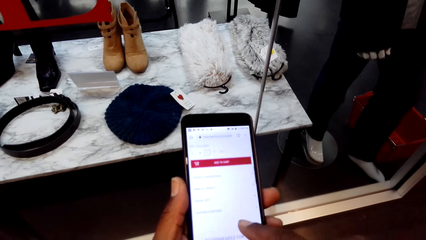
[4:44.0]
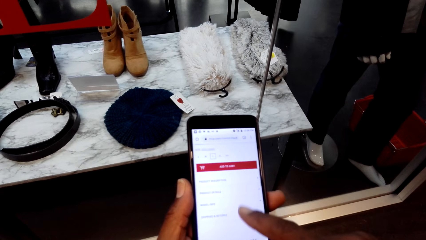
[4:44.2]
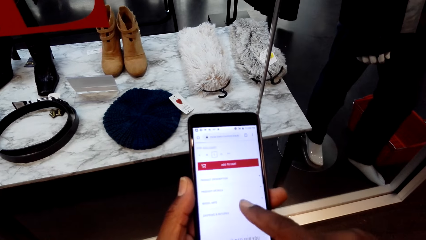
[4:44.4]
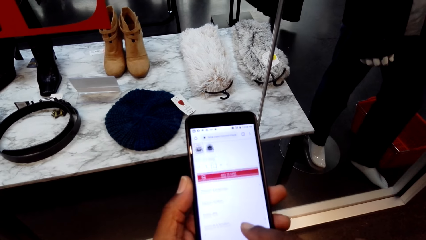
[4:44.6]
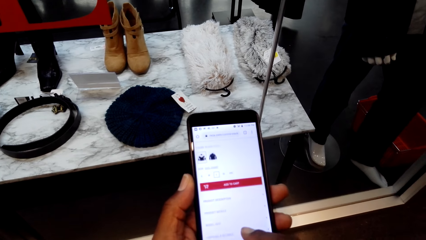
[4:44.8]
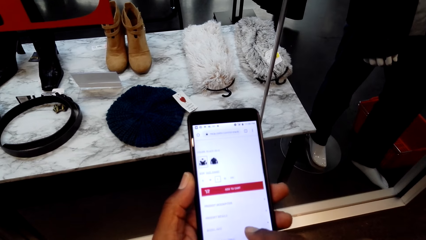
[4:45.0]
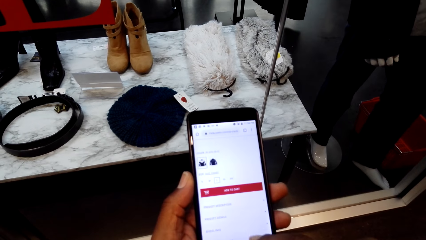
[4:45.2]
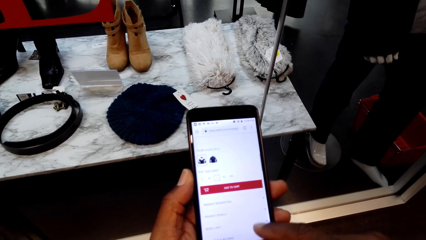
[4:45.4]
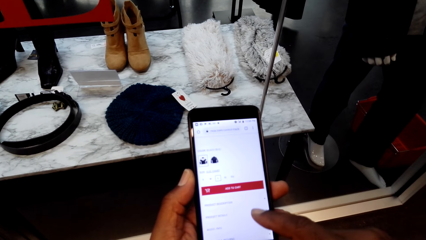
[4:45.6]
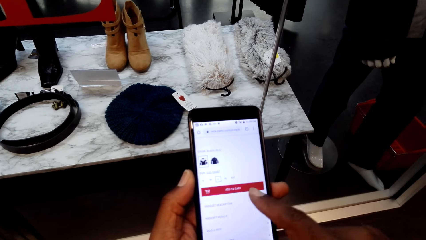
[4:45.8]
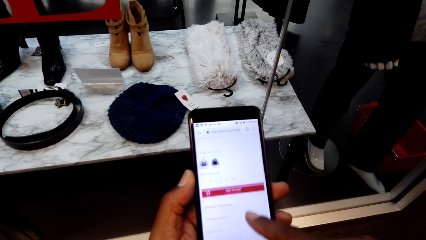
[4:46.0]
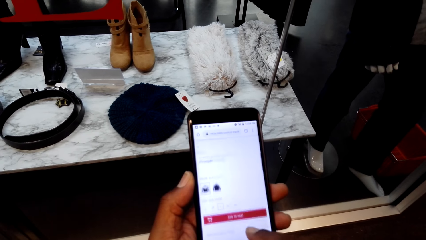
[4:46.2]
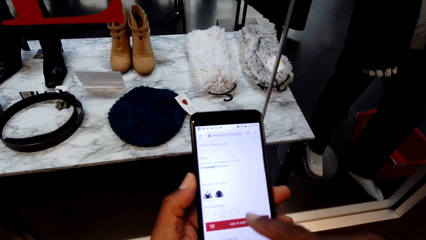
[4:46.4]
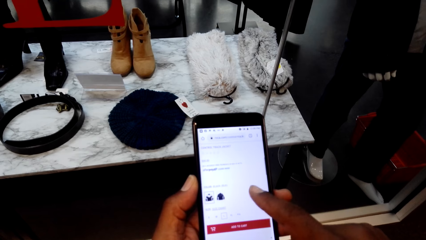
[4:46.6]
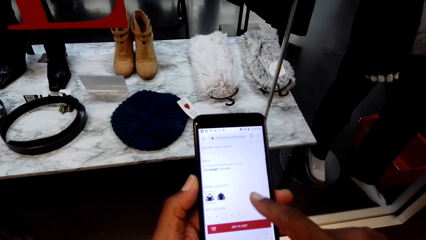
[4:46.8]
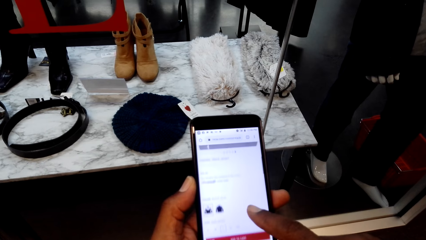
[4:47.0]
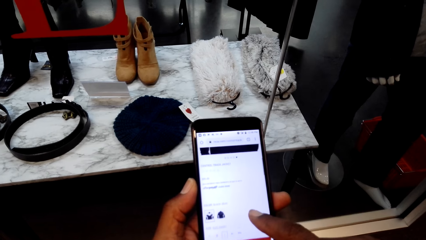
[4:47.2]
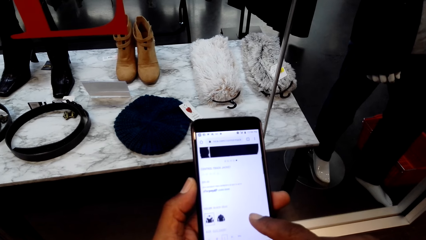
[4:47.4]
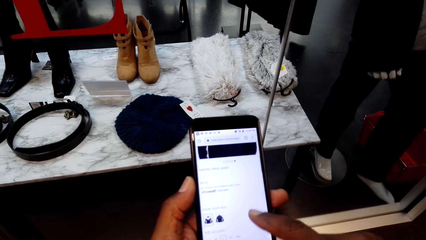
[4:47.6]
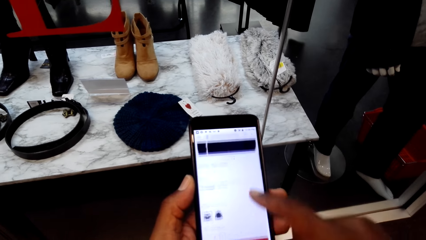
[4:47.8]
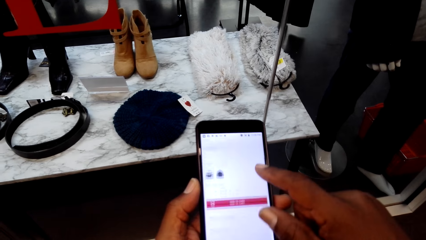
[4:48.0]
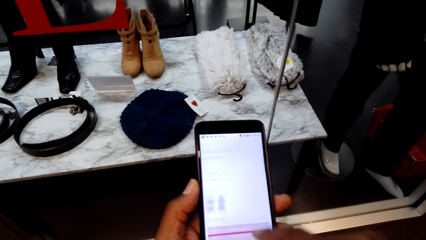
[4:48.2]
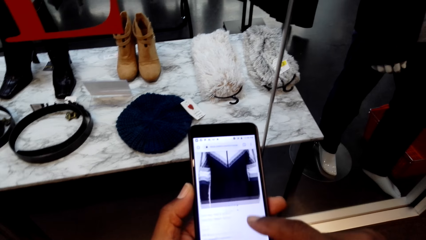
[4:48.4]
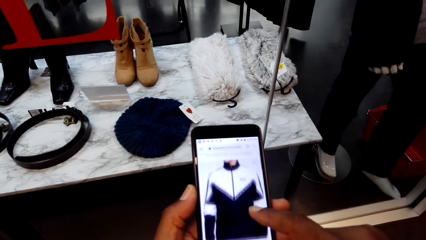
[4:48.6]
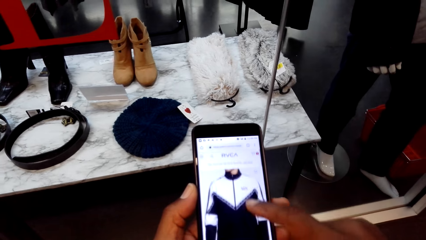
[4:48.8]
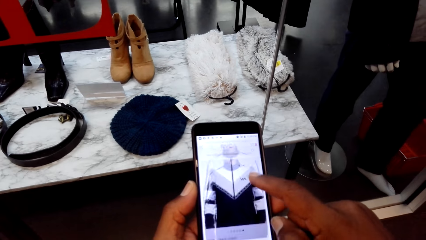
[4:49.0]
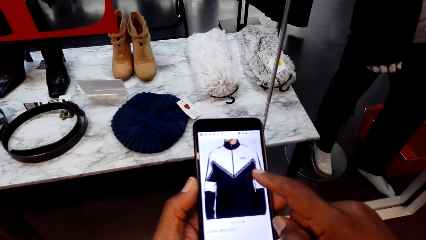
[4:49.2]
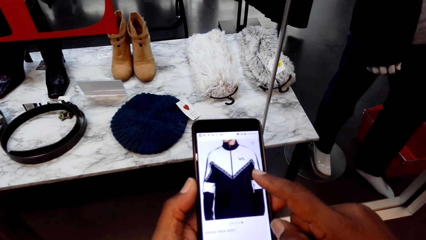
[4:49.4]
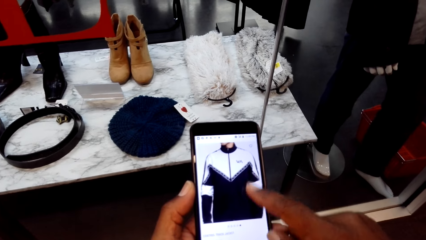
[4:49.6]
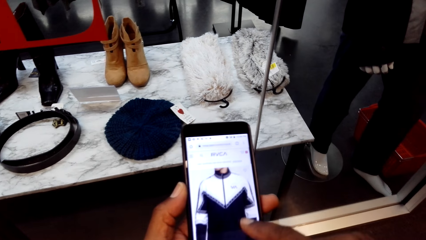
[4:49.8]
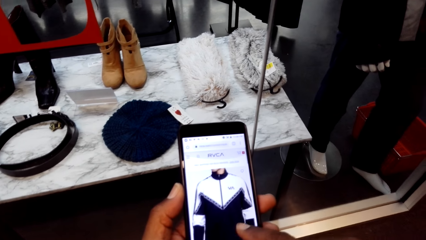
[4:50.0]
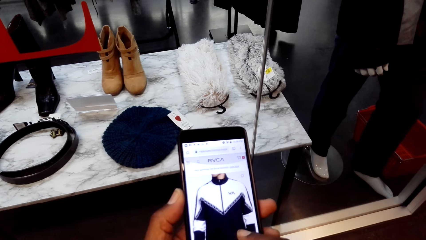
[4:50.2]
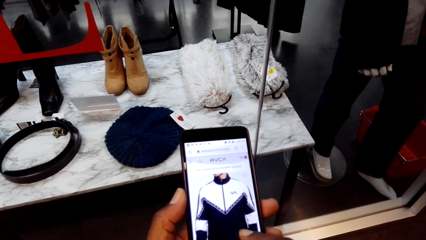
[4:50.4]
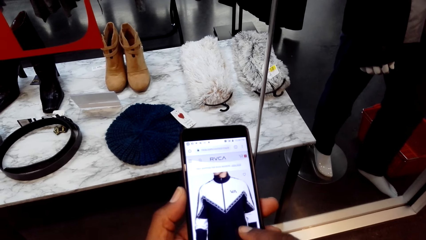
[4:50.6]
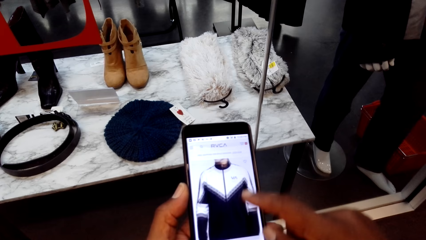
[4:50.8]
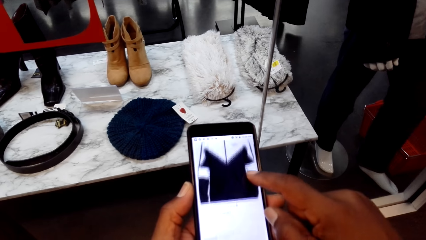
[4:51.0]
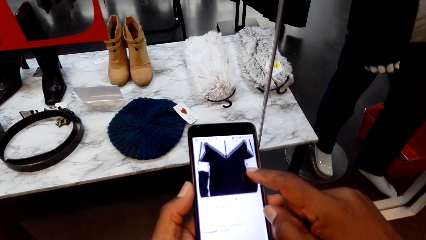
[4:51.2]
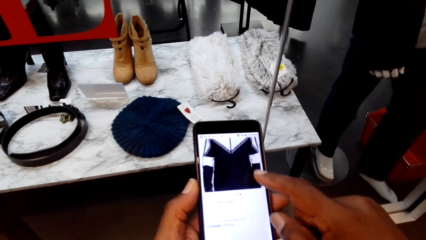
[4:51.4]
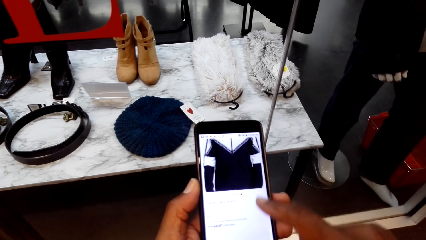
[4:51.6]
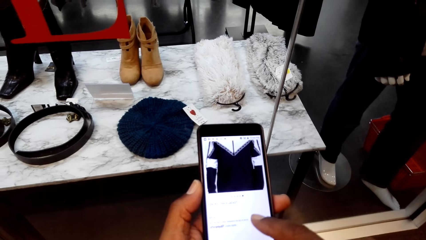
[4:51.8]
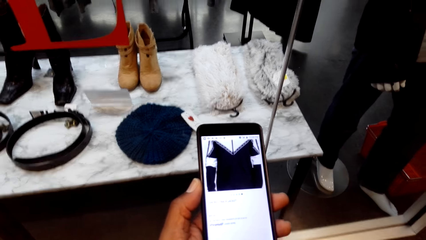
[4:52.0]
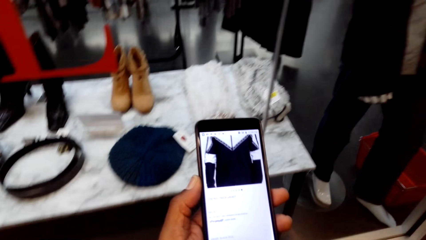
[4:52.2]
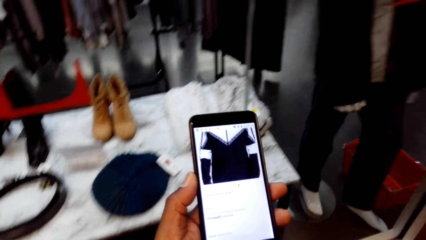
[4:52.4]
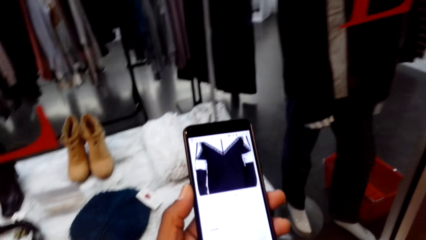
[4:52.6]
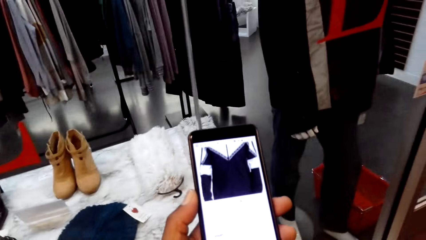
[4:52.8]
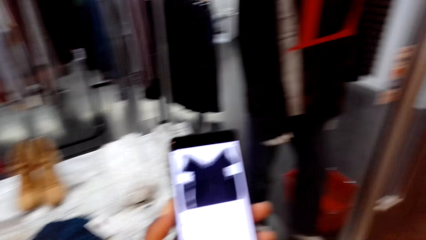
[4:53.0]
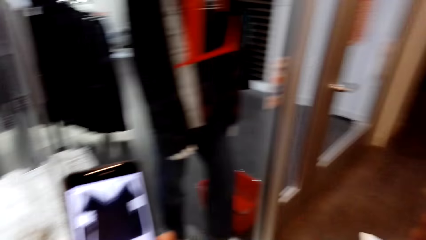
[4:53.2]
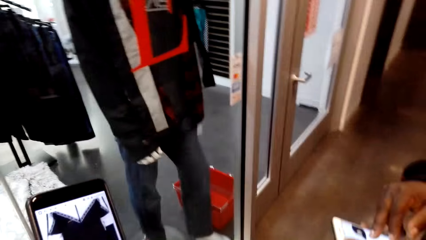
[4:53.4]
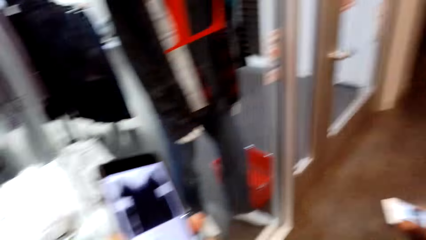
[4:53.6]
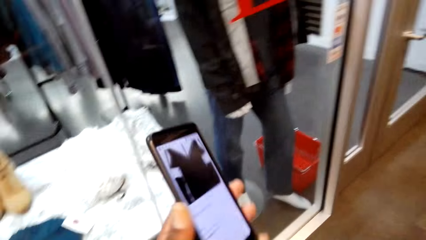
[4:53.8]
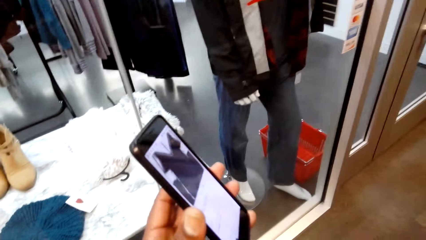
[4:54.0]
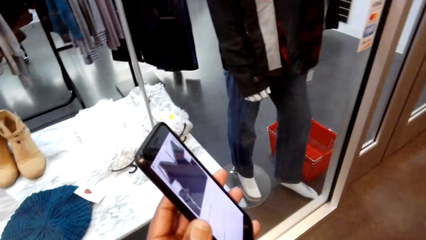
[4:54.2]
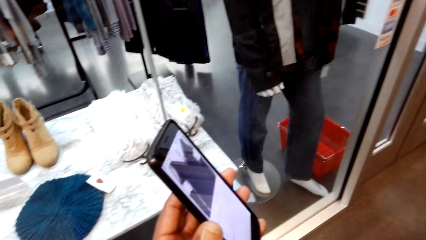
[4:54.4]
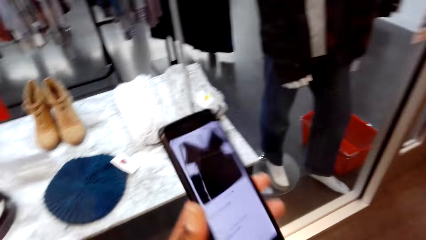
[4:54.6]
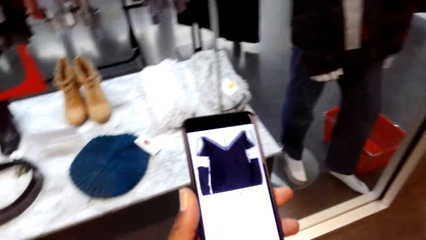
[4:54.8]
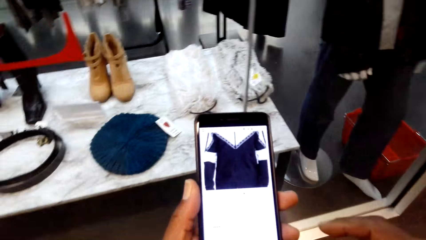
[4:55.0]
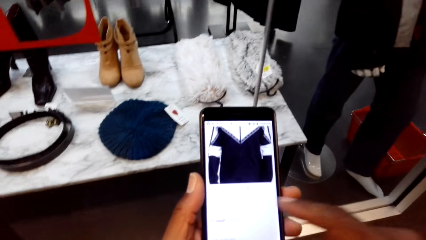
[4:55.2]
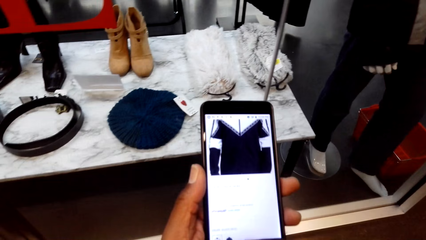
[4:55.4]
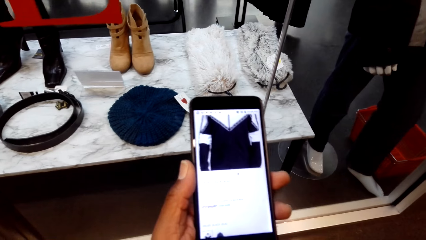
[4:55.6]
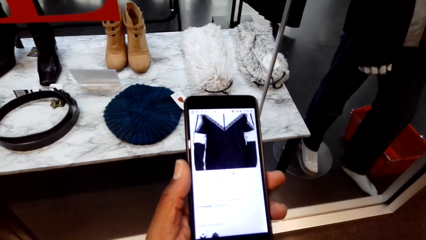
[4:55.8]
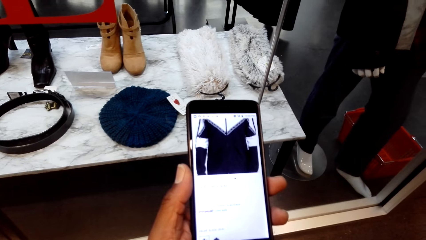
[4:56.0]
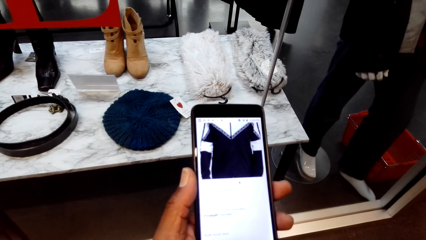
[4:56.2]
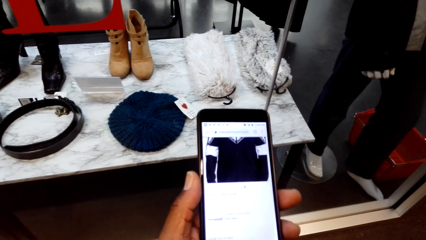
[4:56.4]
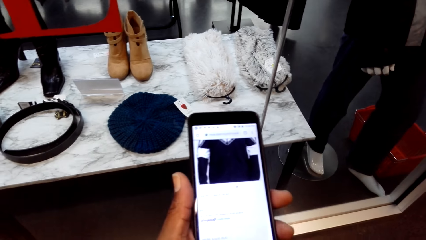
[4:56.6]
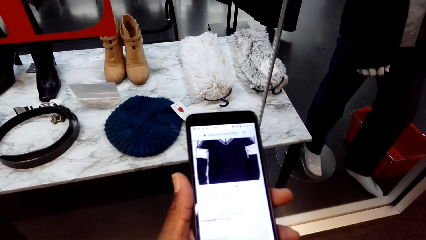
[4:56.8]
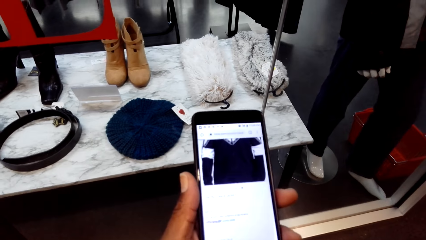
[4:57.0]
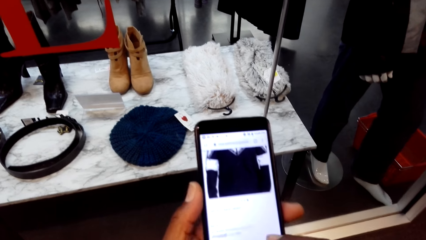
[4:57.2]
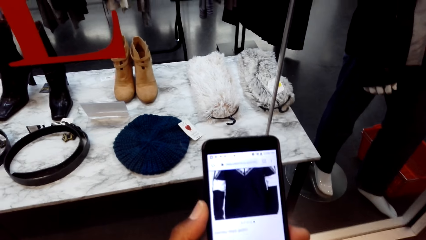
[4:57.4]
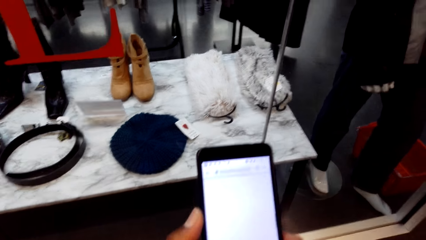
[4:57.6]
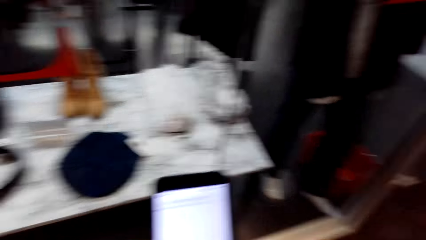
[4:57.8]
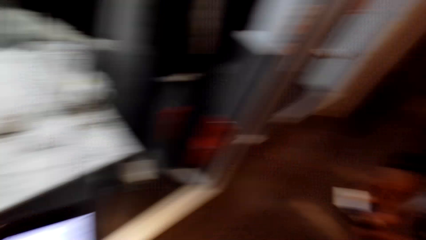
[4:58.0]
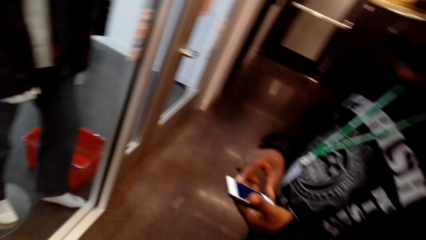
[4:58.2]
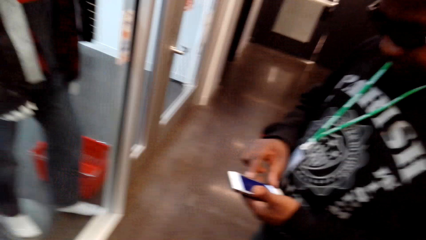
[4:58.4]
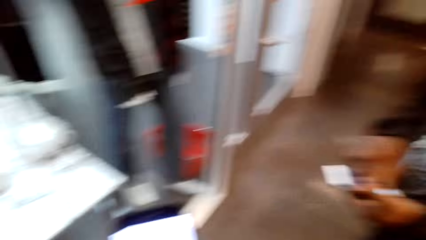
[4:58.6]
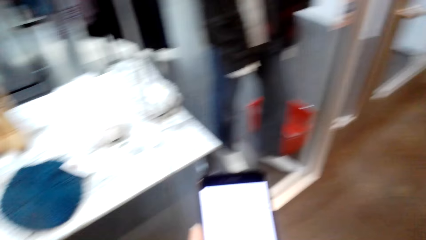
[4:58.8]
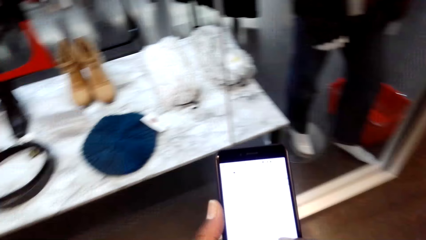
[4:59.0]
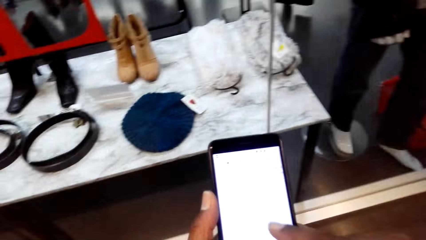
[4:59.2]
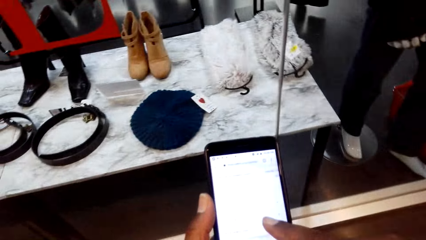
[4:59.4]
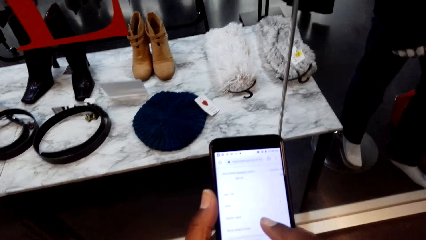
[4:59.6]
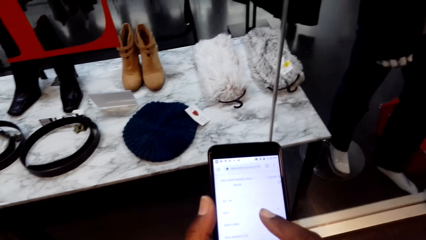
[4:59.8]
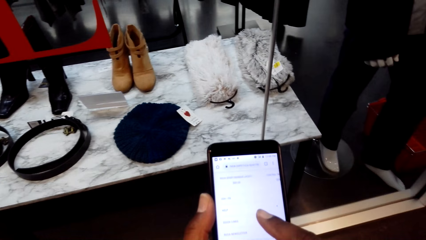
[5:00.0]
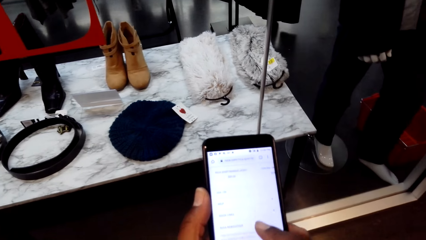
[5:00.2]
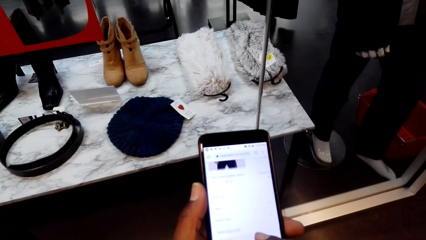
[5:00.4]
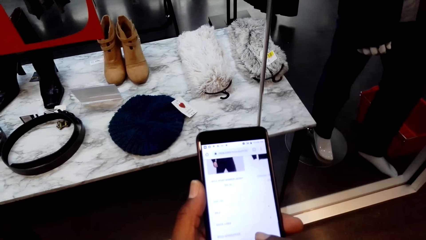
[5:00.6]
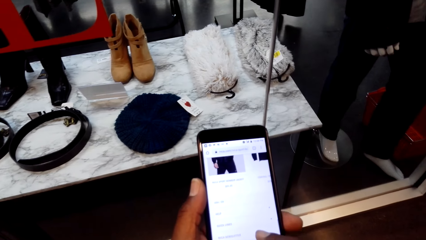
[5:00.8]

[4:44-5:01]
The camera wearer shows a man their phone. They operate the phone and look at the phone. The man operates the phone.
